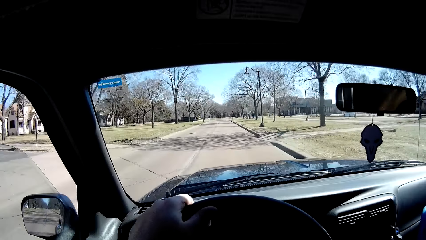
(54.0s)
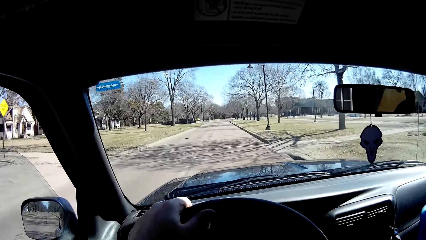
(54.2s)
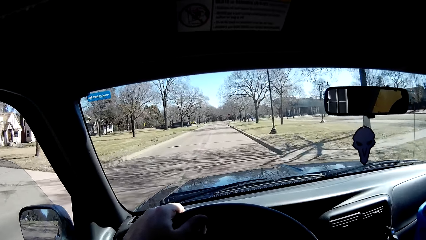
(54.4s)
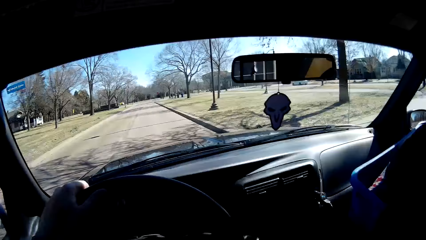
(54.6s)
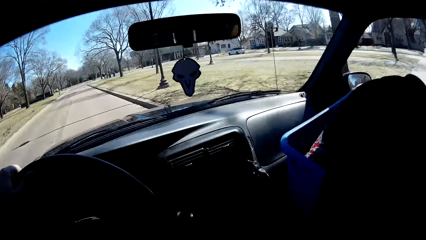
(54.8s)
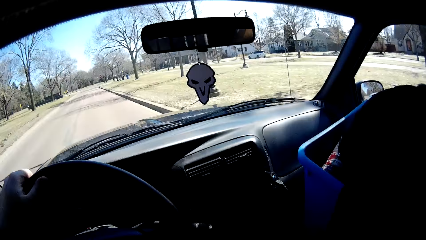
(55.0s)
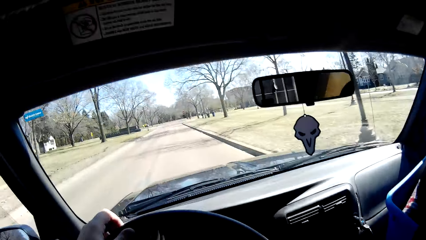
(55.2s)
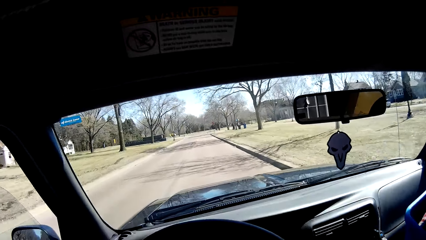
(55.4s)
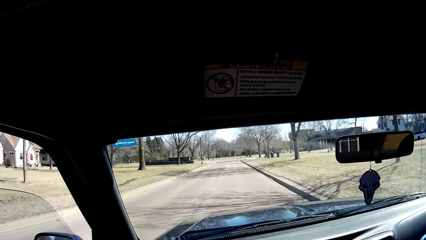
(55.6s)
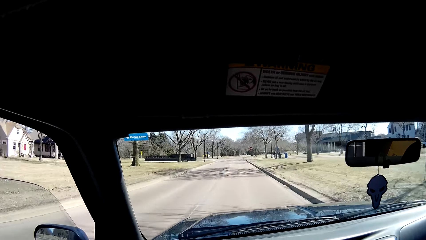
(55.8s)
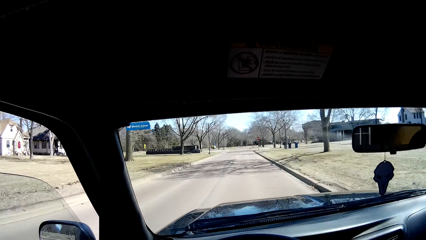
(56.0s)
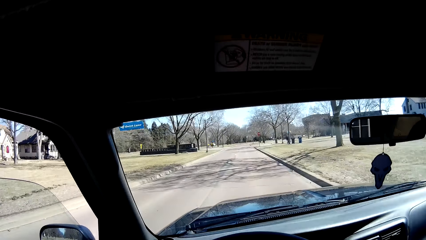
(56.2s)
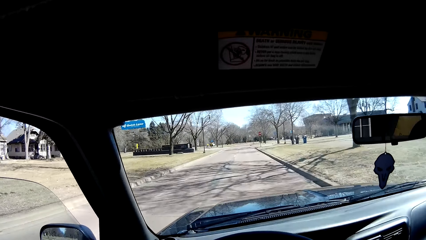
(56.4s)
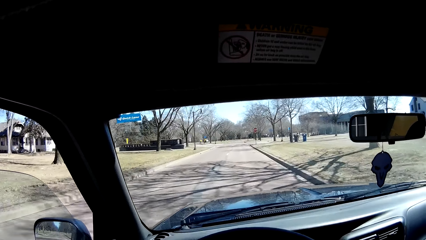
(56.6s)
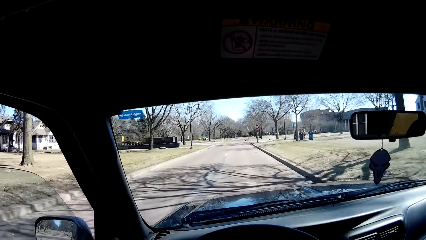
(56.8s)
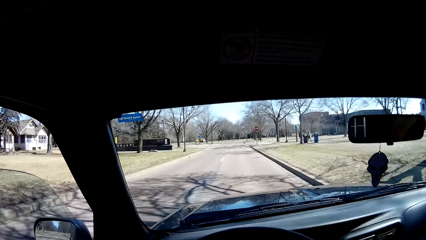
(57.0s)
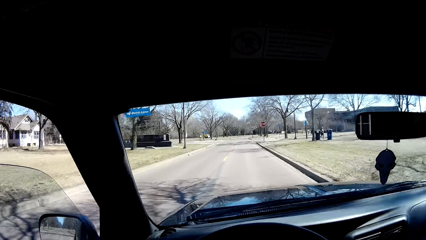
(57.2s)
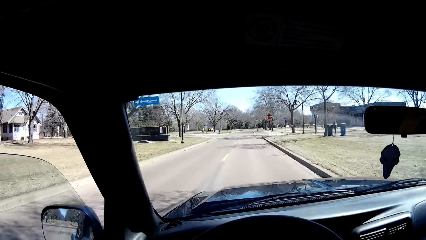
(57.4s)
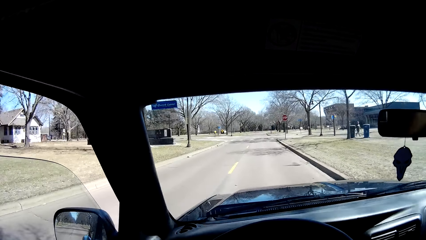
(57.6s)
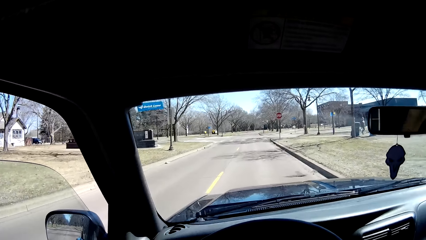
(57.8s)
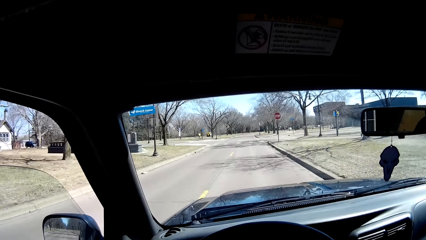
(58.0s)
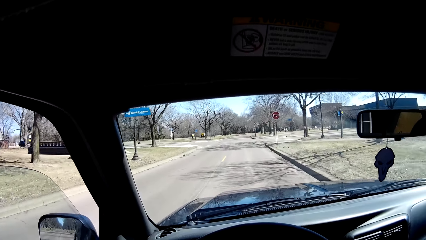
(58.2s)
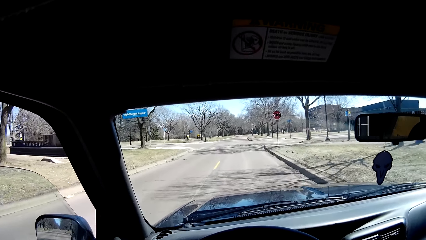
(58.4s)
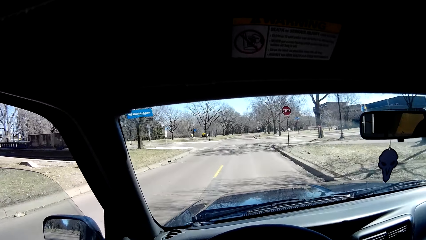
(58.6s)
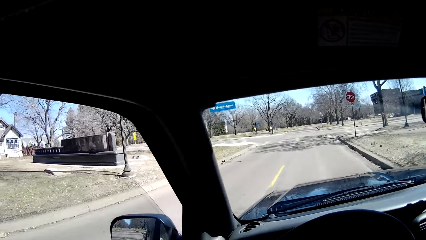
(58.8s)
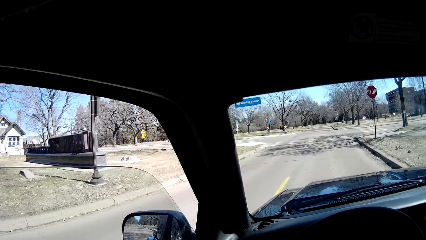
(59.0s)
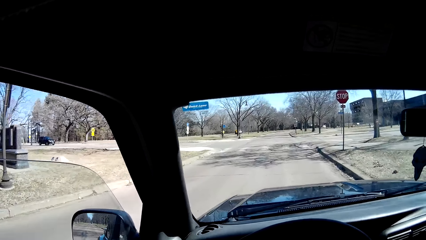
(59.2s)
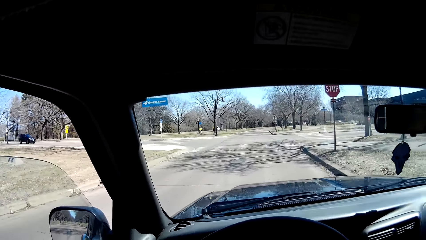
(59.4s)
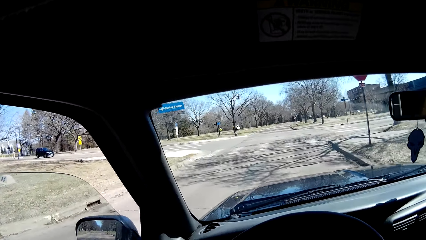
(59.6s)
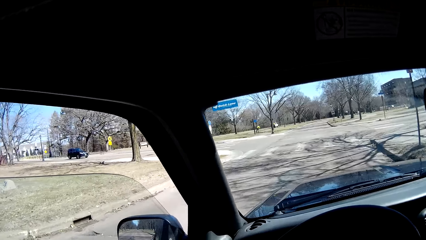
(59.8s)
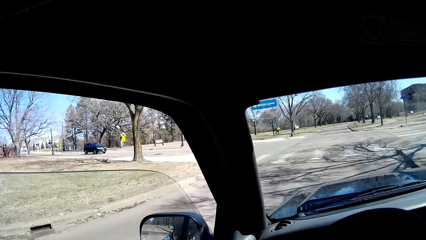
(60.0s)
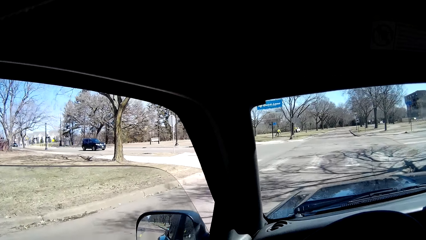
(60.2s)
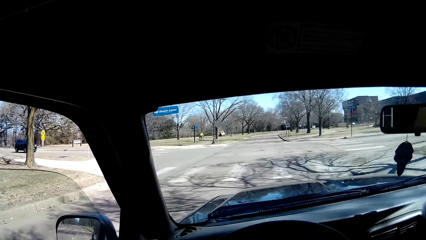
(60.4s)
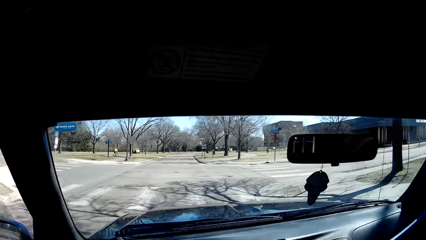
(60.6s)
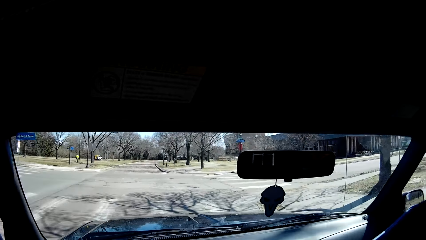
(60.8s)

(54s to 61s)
The camera wearer moves his head.

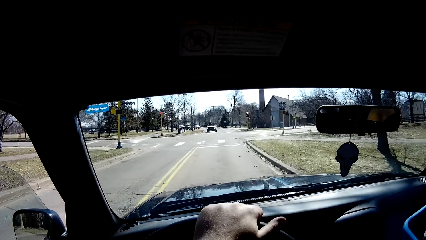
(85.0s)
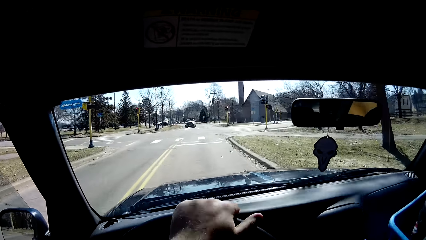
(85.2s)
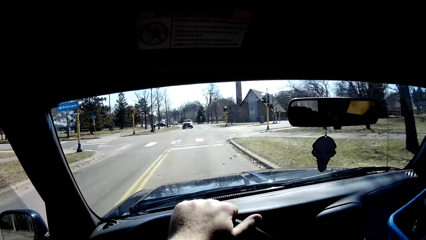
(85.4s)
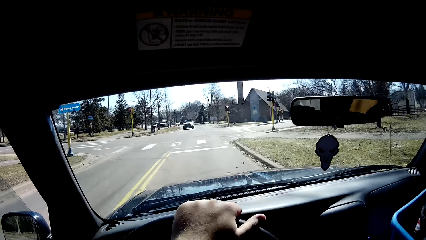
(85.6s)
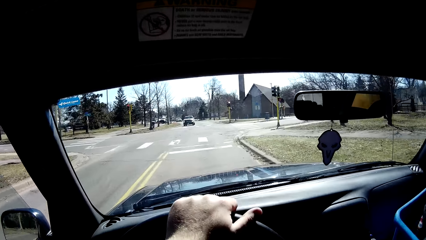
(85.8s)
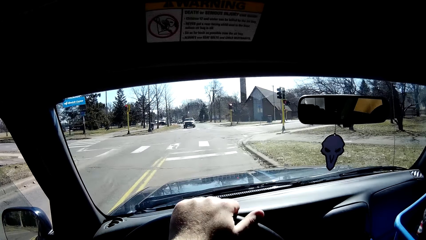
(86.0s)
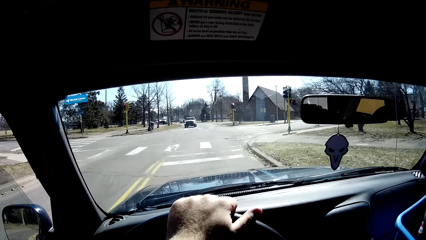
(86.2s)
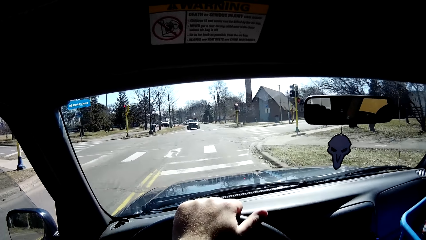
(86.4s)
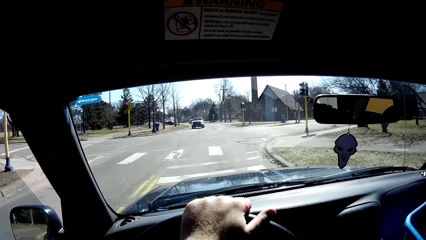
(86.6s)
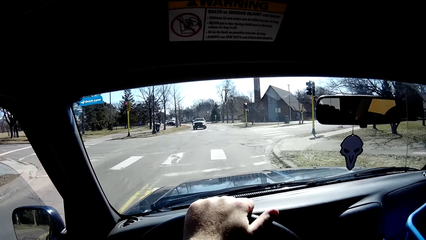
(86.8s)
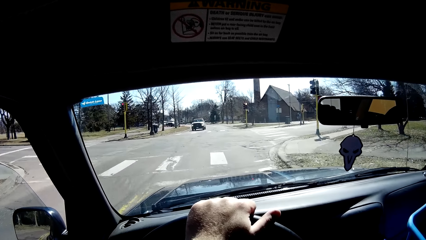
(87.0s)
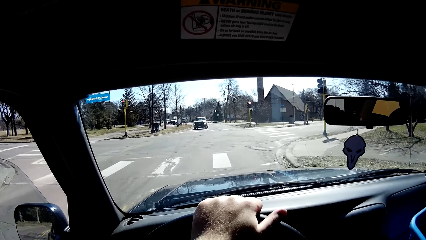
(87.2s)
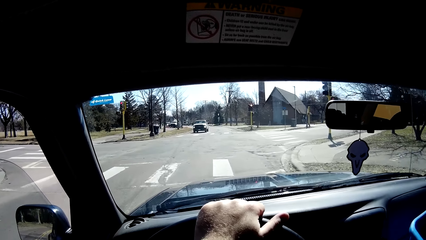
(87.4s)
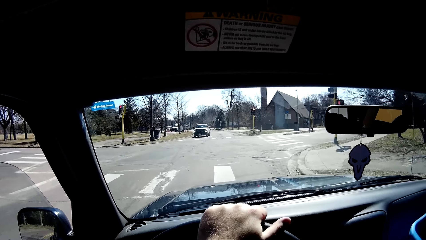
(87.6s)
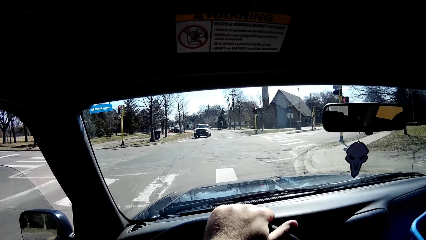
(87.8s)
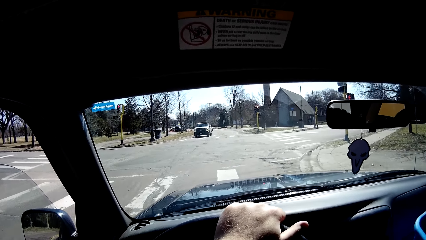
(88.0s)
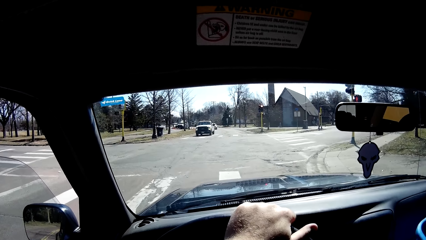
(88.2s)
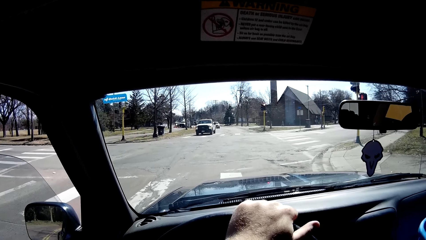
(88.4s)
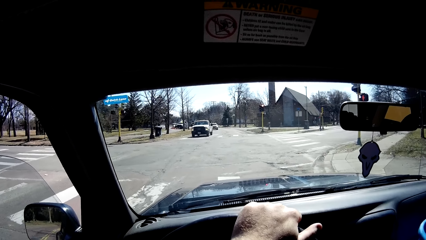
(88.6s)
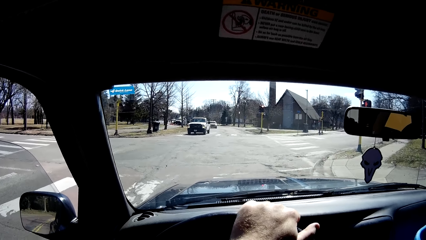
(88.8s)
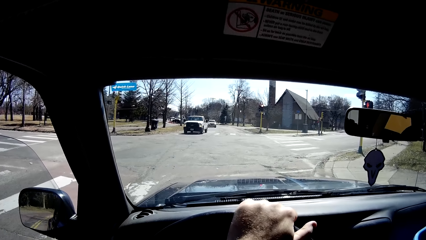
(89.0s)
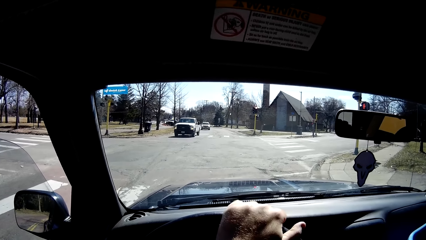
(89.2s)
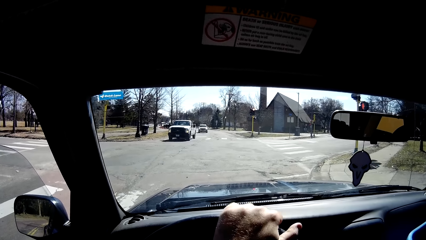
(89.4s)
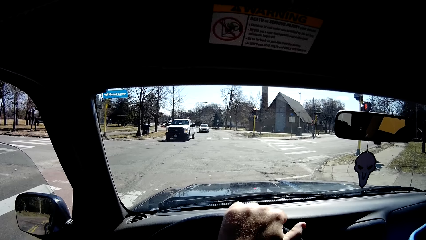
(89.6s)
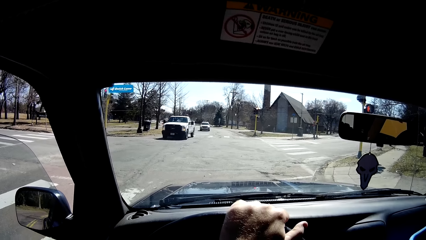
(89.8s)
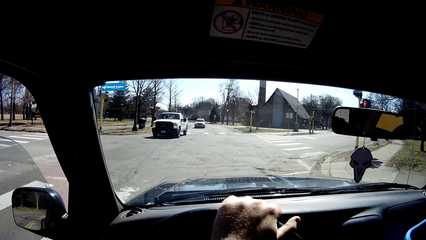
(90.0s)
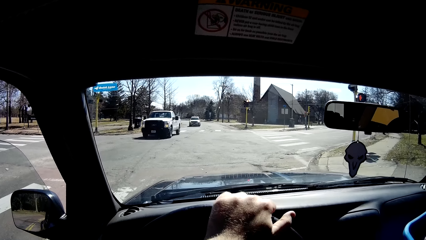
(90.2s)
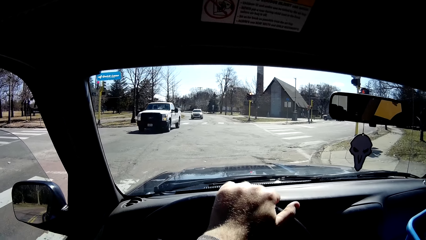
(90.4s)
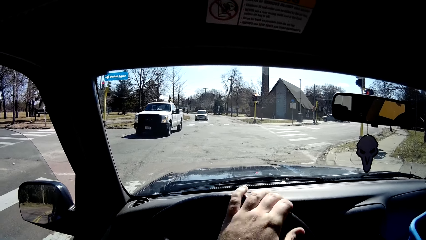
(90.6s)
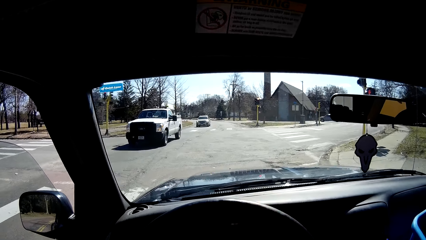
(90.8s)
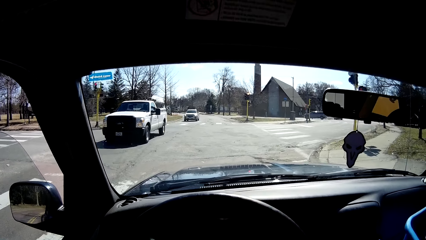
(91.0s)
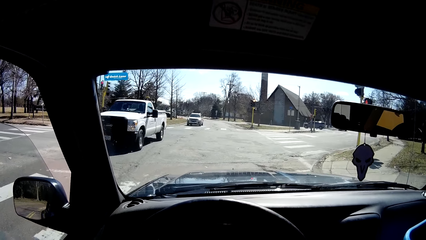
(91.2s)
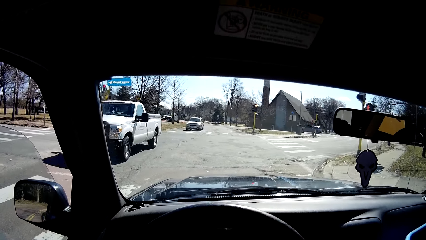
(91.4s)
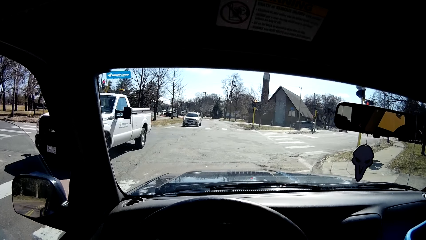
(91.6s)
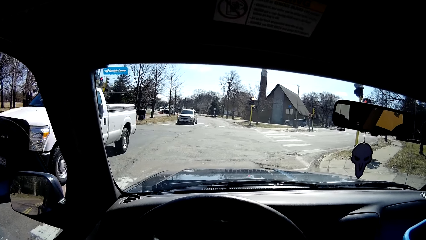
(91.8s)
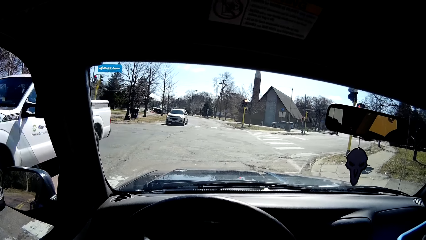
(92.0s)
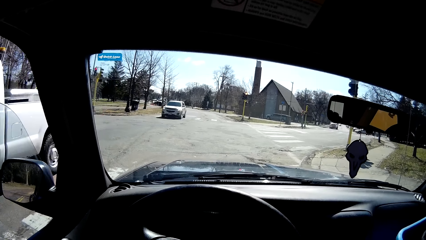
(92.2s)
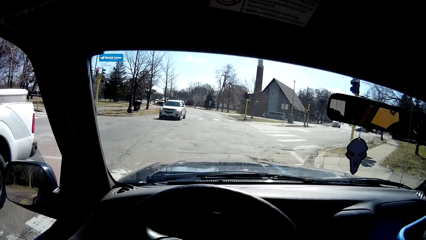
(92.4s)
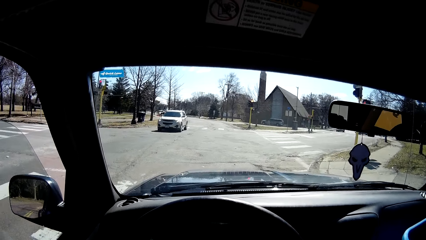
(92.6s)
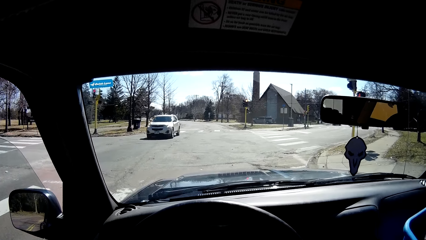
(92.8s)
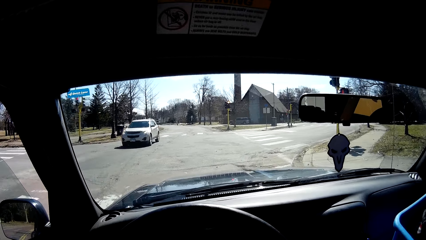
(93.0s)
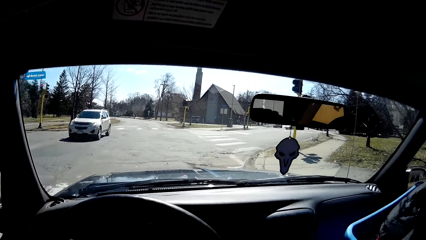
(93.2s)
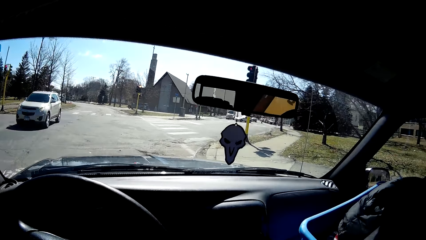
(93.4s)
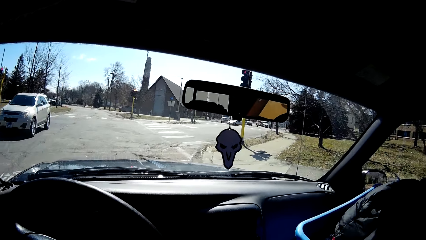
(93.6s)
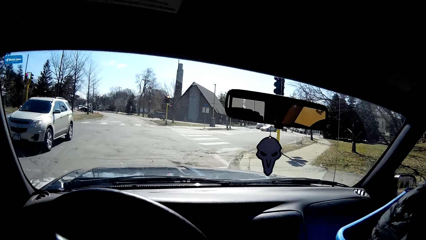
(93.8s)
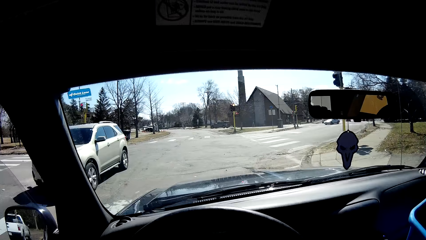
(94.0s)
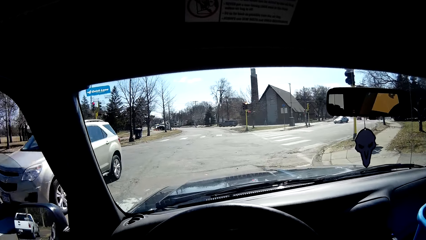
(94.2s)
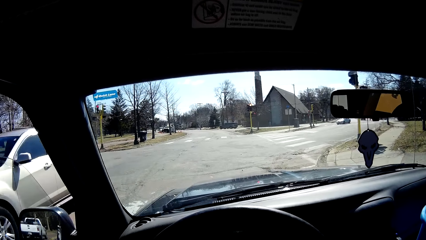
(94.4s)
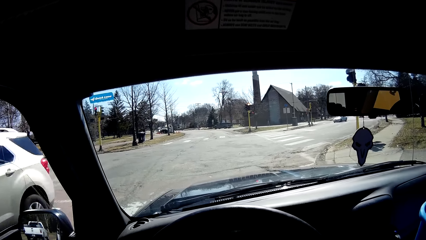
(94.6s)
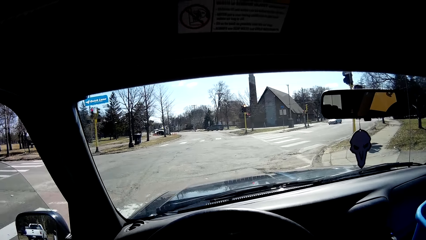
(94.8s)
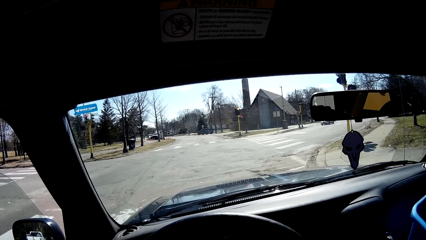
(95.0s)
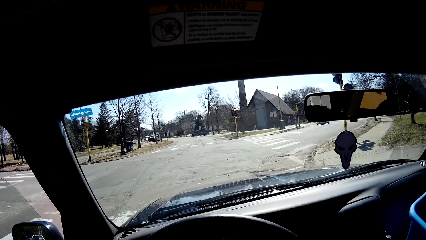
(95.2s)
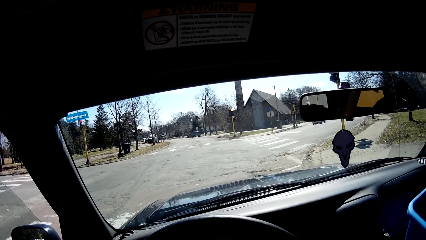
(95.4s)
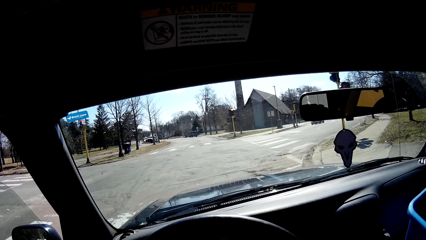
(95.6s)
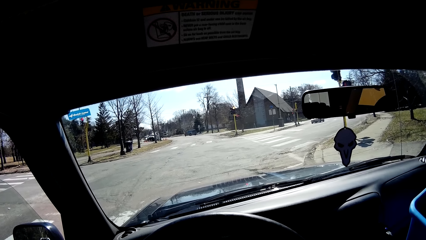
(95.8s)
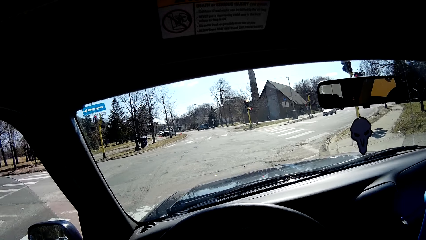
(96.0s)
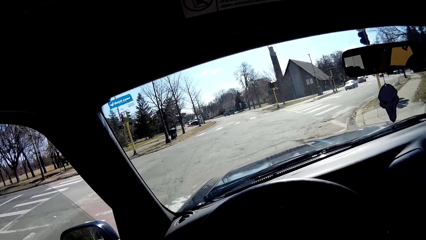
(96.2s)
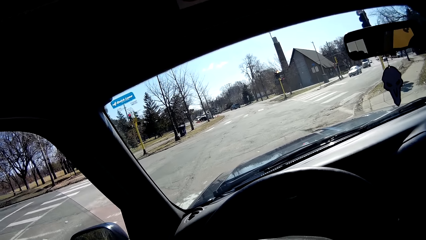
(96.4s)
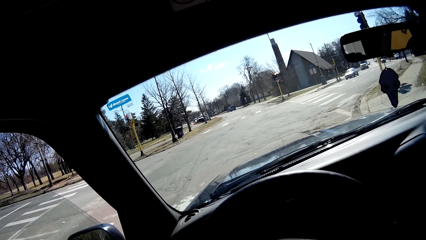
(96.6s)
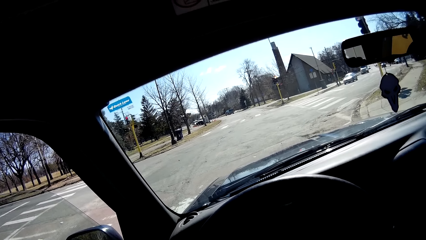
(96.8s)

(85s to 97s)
The camera wearer stops on the junction. They stop driving. They stare around the roads.
